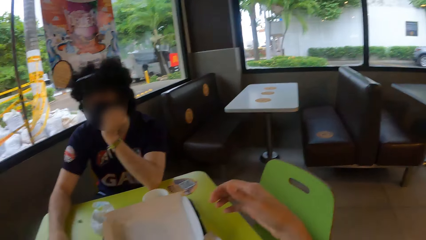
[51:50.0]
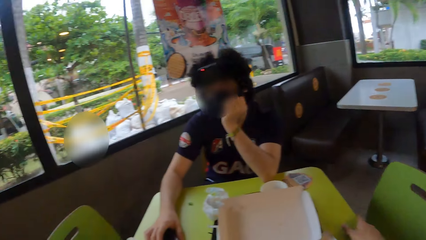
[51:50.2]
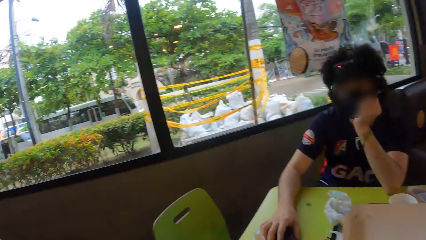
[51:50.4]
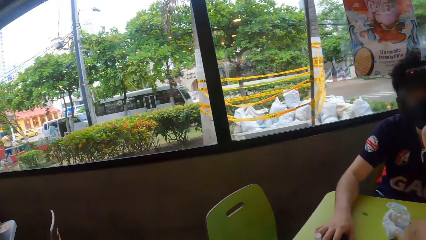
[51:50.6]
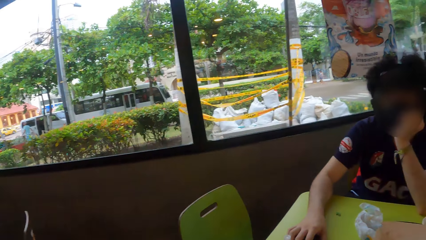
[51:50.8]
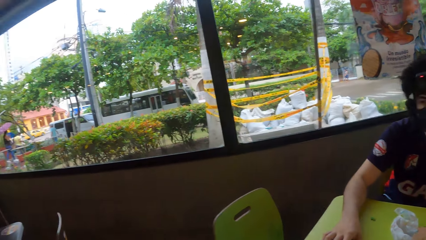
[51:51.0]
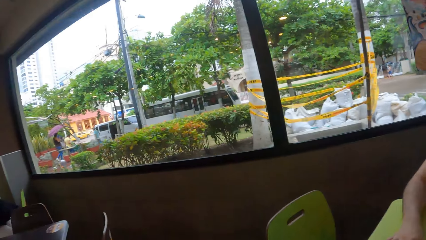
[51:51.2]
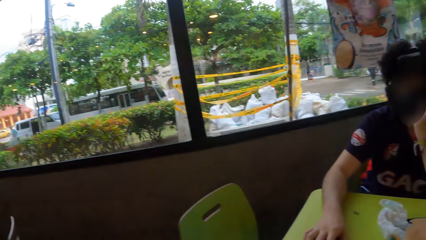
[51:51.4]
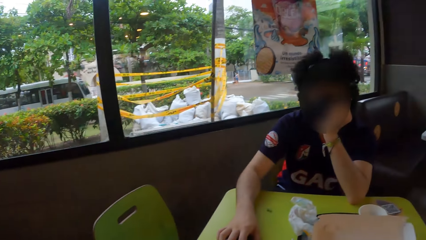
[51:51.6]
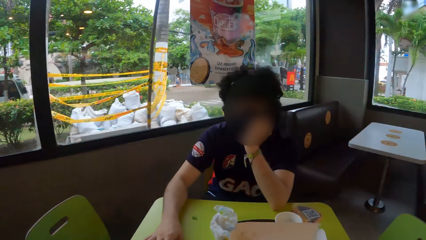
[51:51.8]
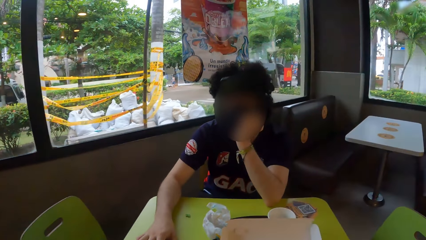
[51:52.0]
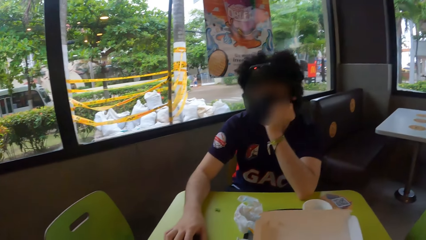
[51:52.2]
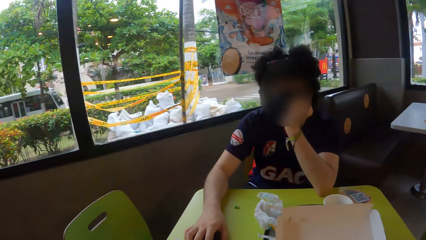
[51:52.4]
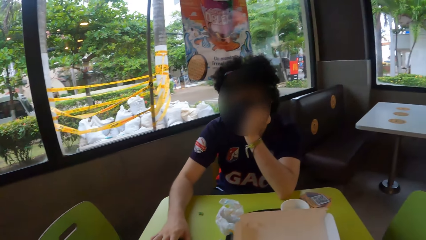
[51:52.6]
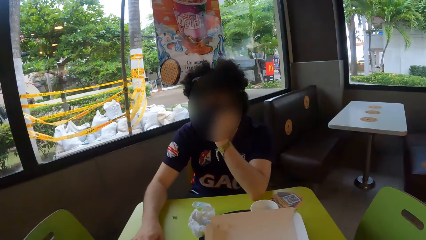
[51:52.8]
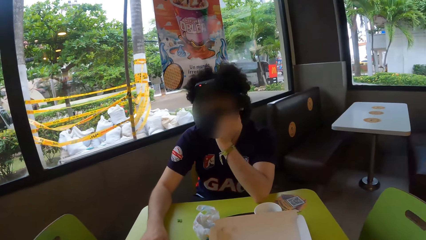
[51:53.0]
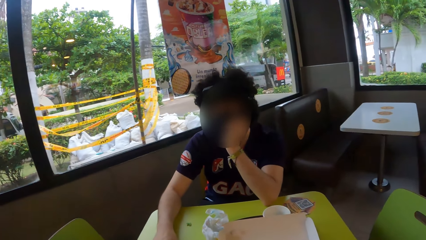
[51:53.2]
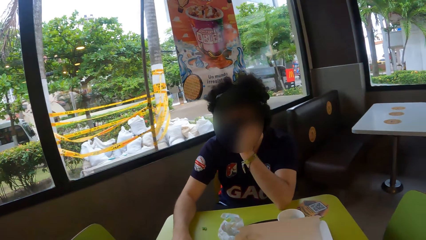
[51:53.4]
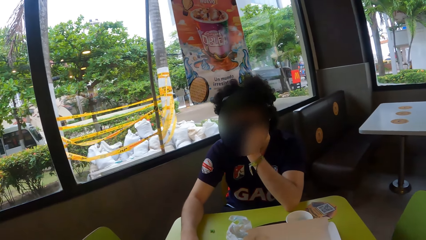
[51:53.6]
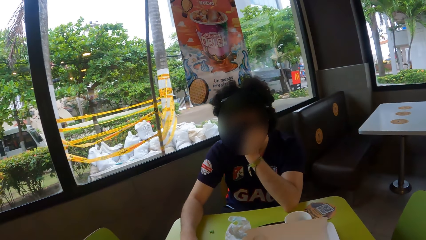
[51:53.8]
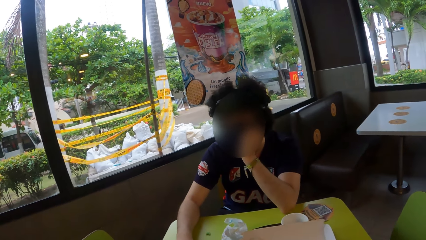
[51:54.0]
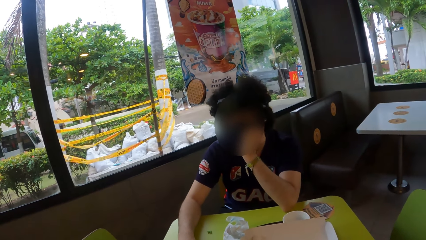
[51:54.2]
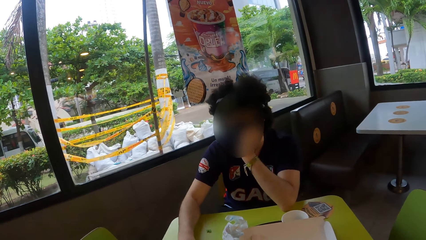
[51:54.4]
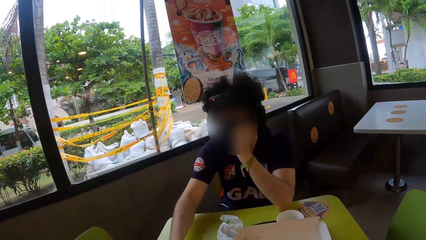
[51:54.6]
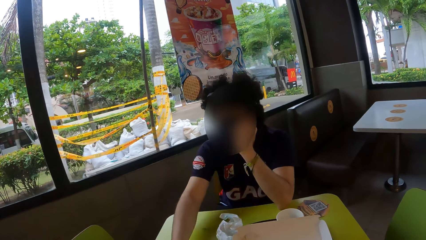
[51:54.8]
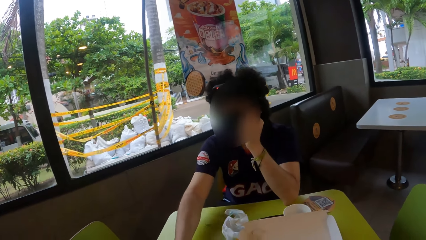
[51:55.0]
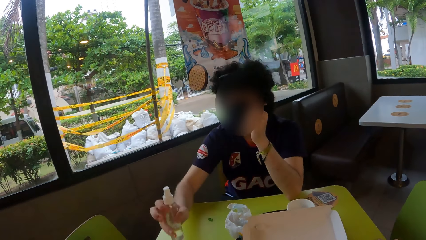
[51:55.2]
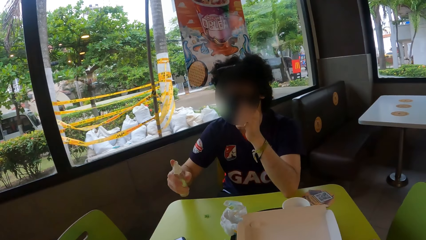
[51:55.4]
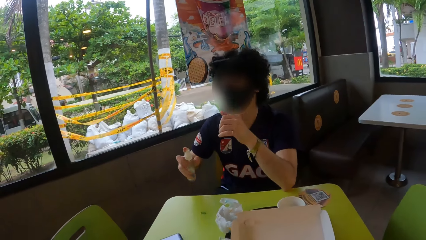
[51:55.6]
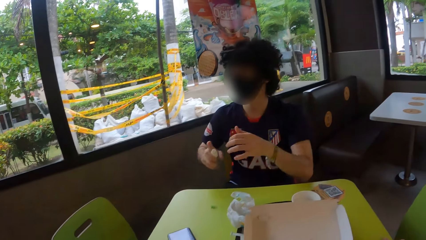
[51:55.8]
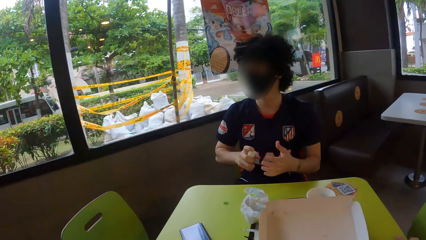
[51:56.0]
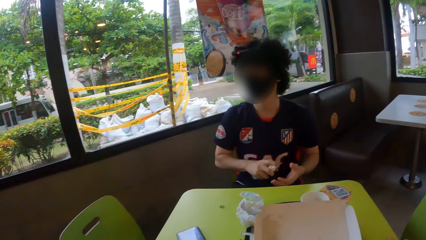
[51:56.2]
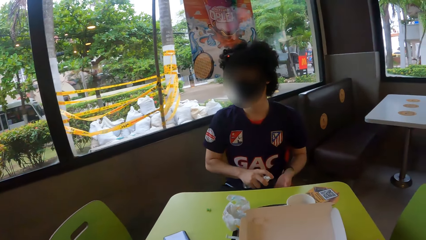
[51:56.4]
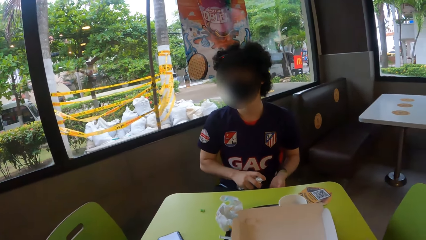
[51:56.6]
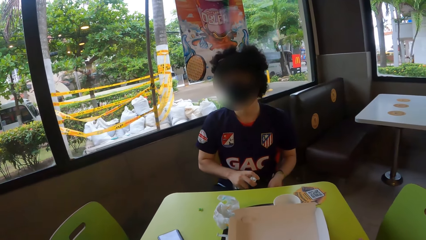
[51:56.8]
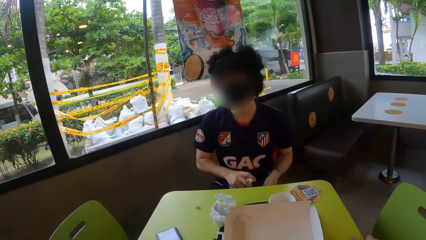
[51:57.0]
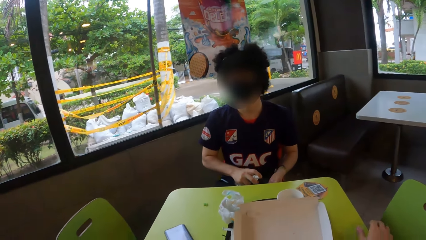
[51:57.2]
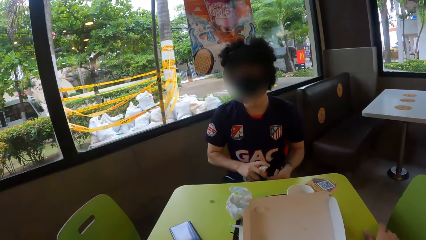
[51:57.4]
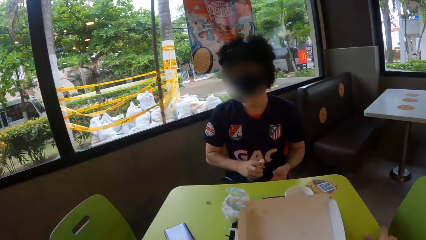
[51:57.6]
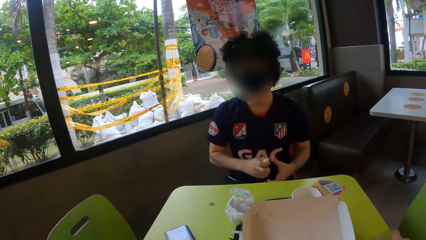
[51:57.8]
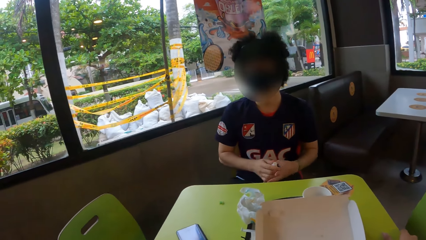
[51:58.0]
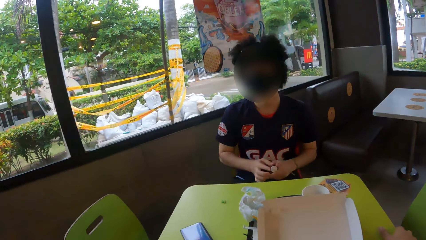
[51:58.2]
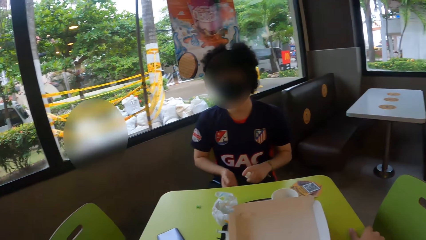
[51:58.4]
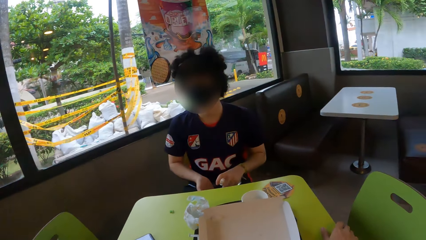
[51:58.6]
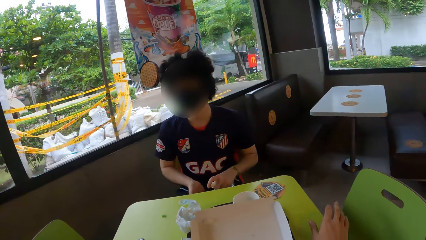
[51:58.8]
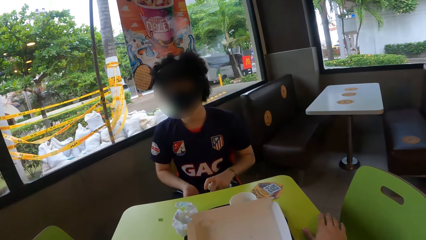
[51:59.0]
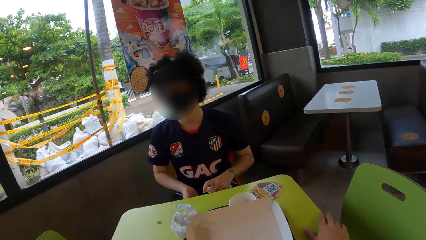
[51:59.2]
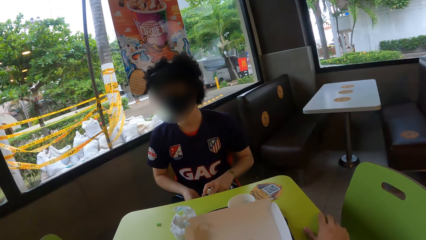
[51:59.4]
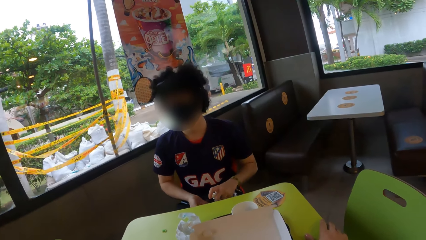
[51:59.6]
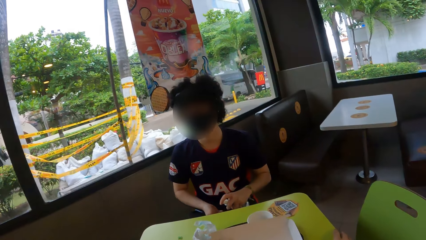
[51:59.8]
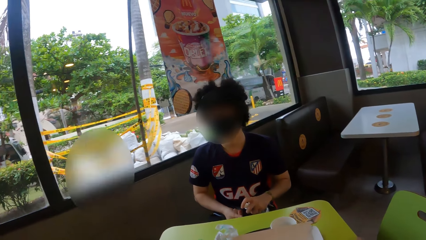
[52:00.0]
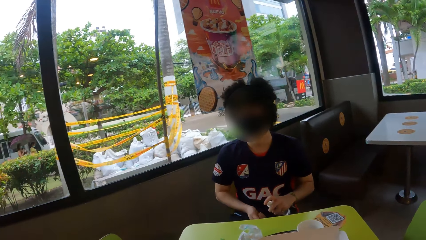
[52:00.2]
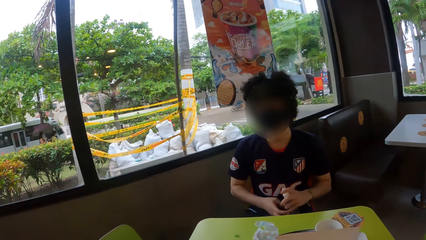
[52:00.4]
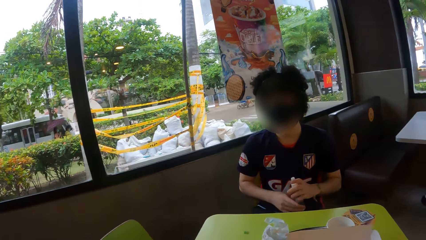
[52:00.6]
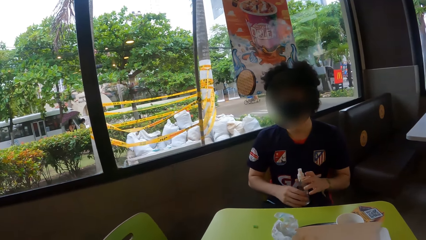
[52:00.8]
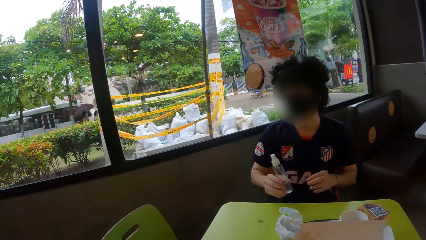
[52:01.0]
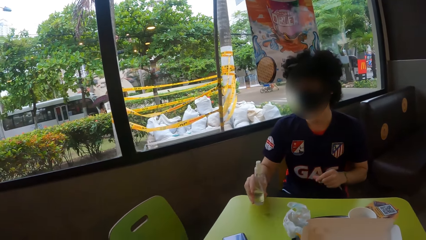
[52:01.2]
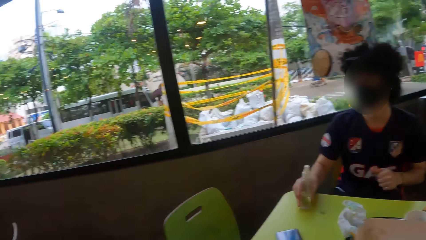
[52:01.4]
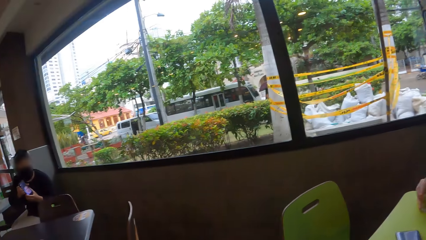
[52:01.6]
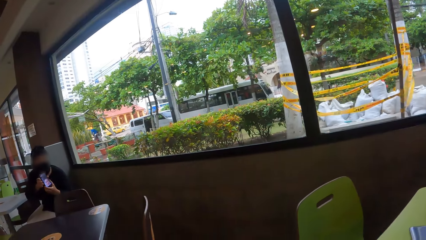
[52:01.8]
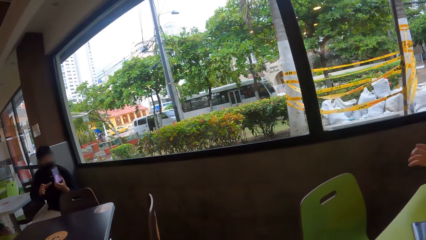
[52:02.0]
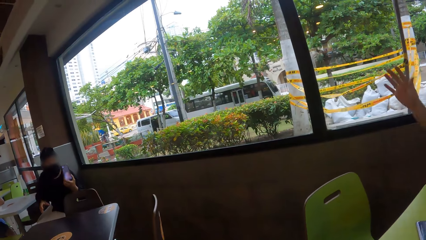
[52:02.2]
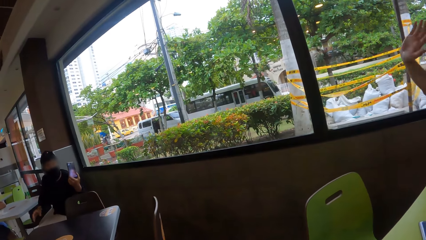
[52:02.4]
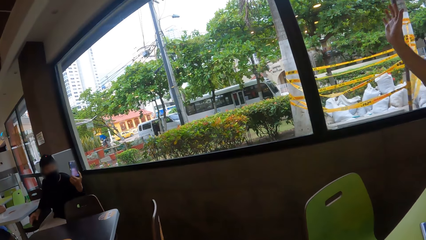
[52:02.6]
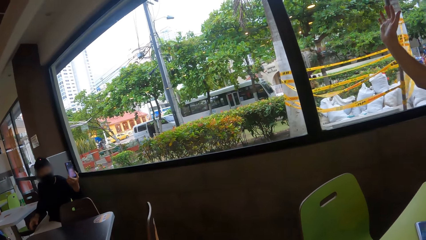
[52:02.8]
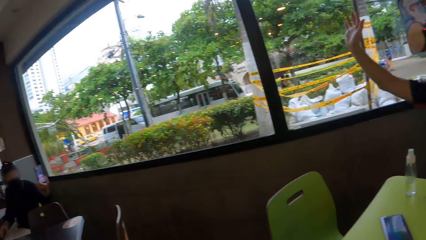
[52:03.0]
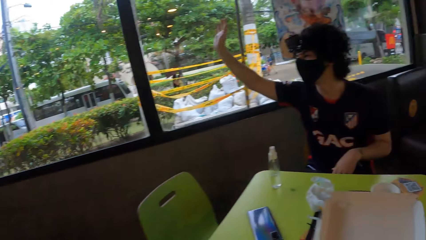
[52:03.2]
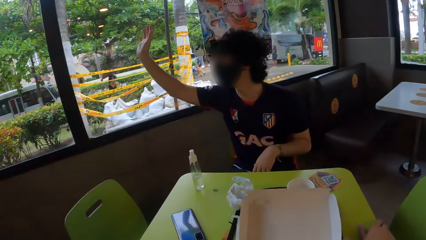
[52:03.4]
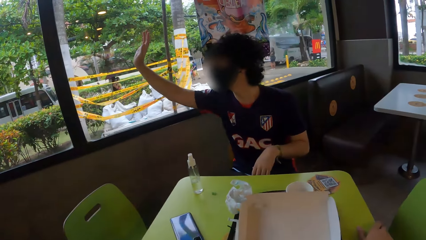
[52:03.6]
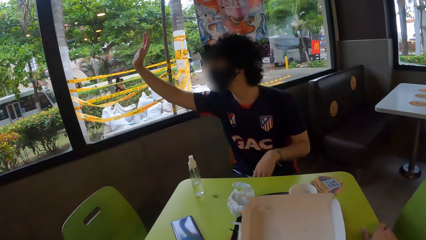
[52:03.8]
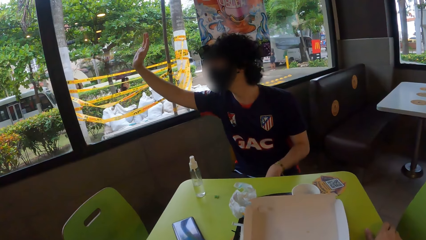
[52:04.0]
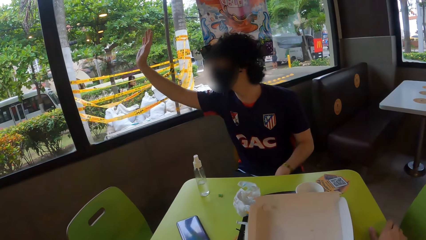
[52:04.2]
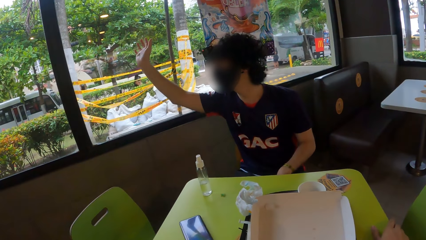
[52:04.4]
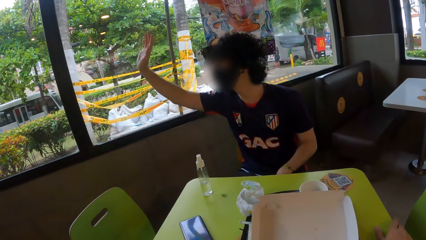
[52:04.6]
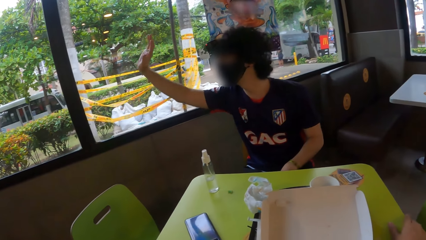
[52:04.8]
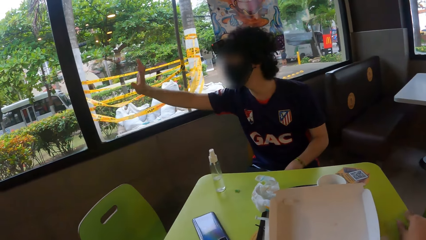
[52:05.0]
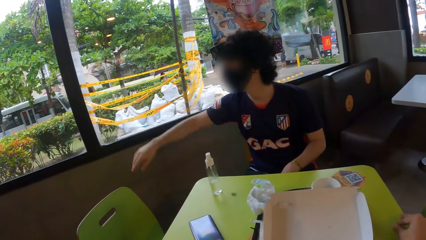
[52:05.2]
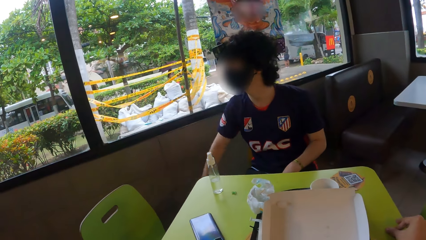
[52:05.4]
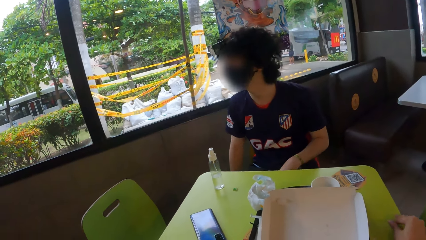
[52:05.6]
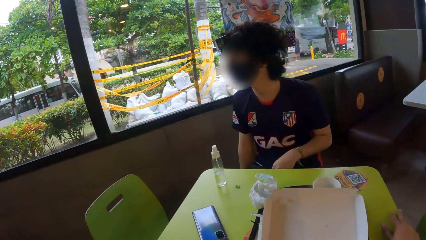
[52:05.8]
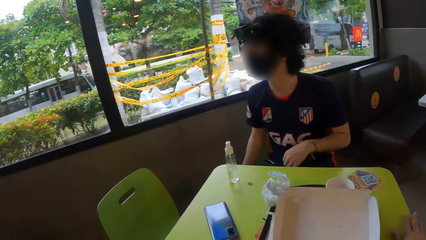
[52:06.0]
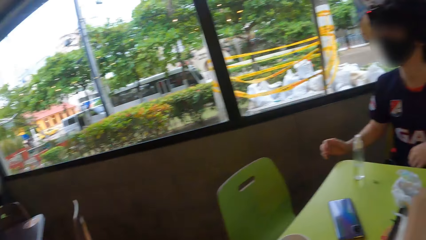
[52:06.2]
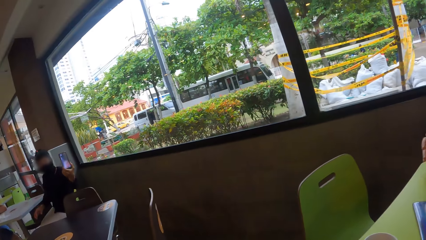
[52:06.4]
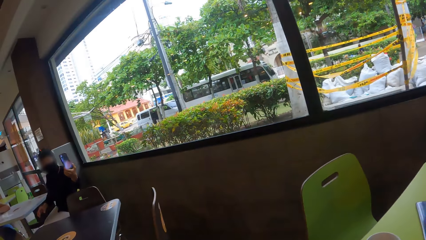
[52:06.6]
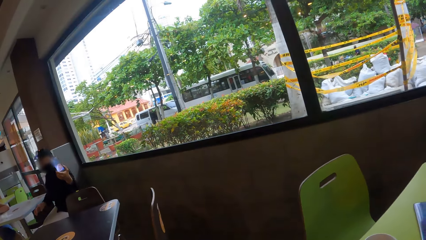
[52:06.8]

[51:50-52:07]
The camera wearer places the right hand on the table. A man puts the phone on the table. He takes a bottle, squeezes sanitizer on the hand, and puts the bottle on the left hand. He squeezes sanitizer on the hand. He puts the bottle on the right hand. He puts the bottle on the table. The camera wearer looks at a woman. The man waves at a person.
